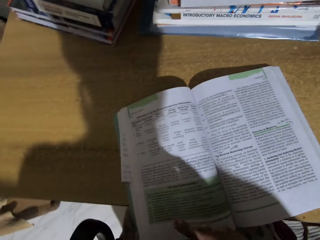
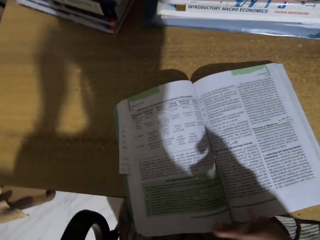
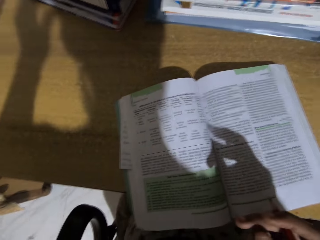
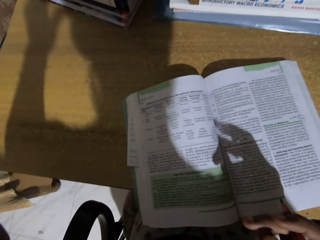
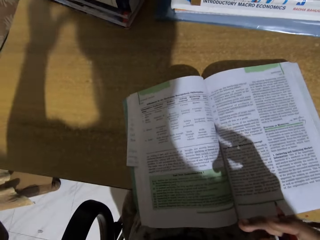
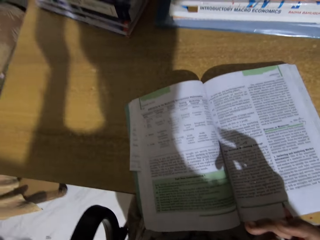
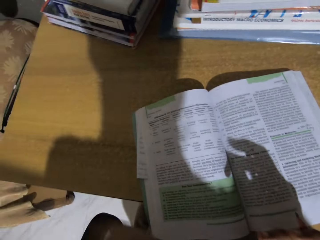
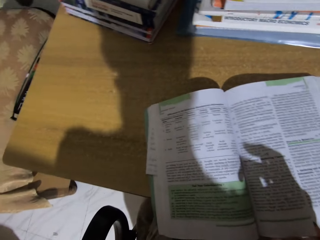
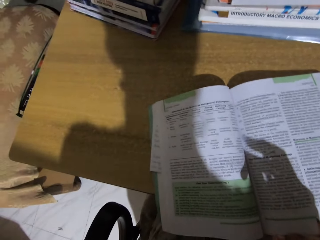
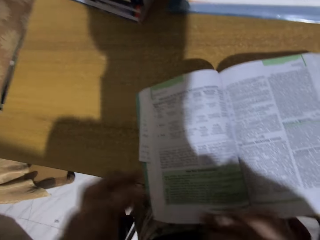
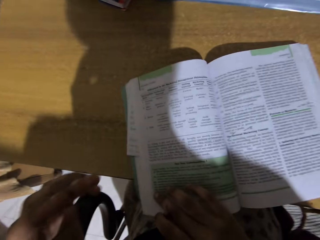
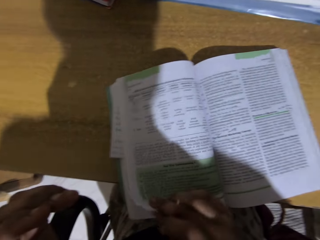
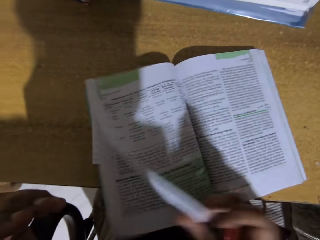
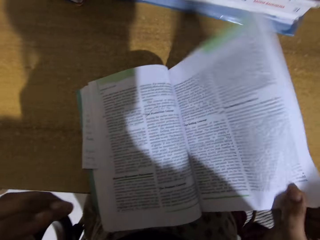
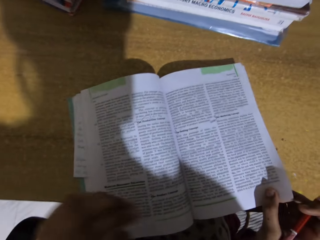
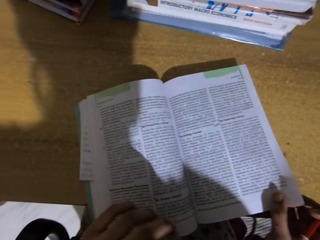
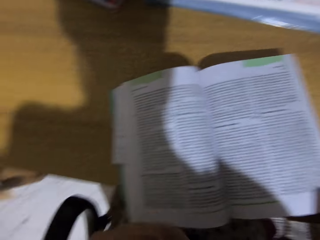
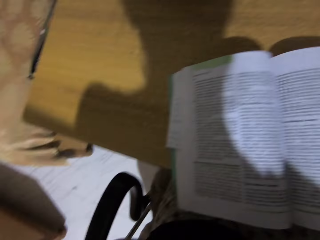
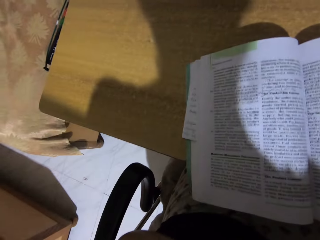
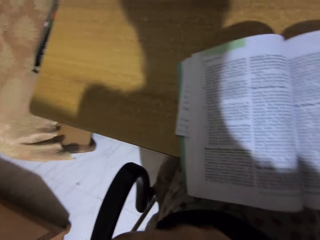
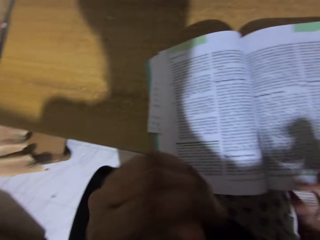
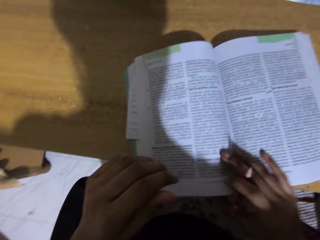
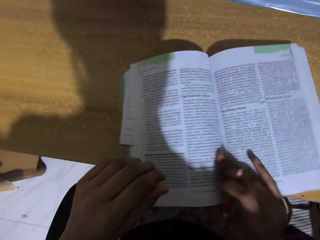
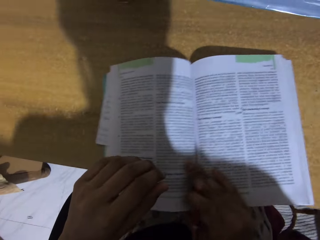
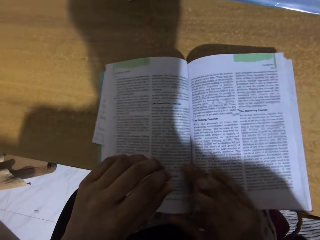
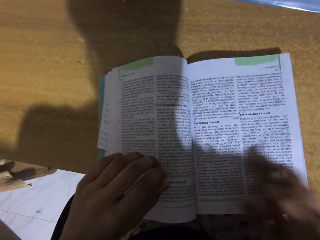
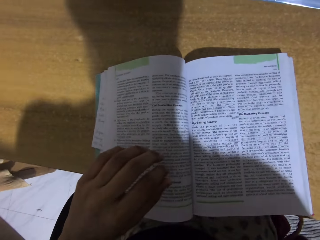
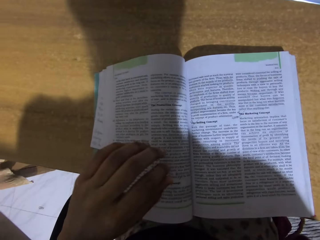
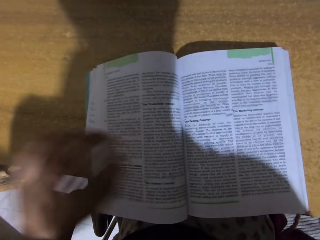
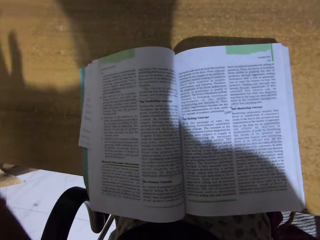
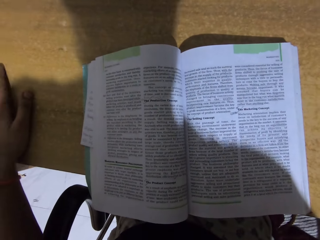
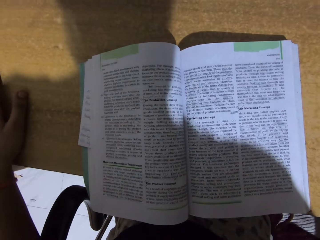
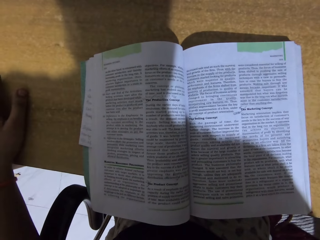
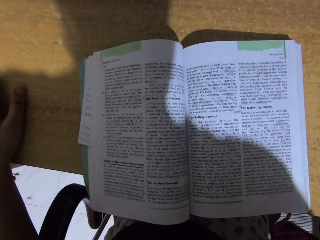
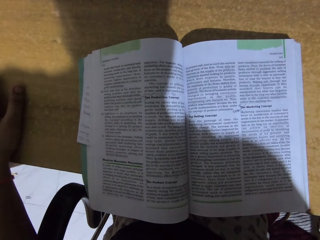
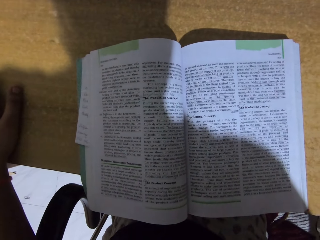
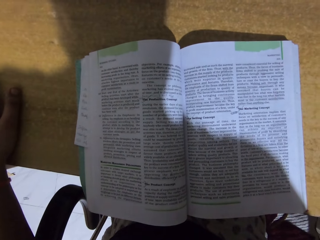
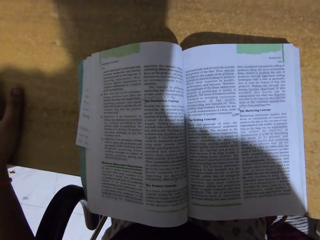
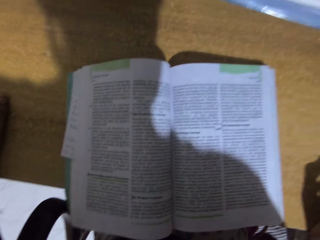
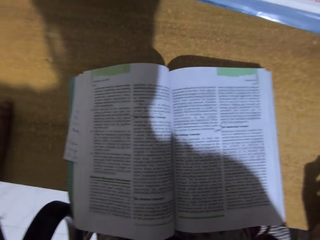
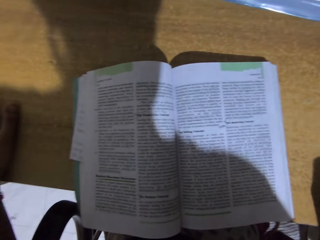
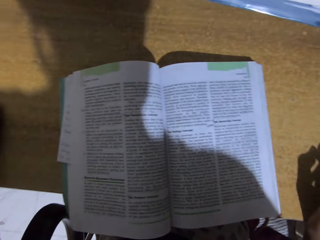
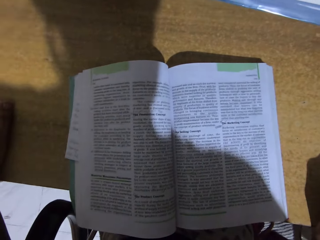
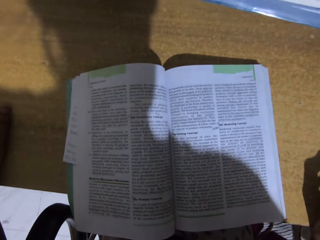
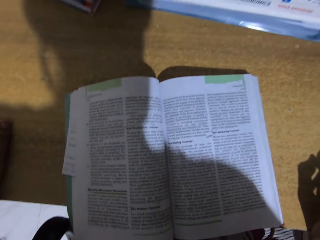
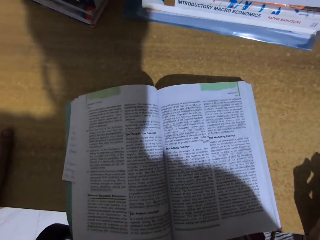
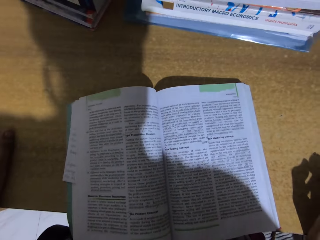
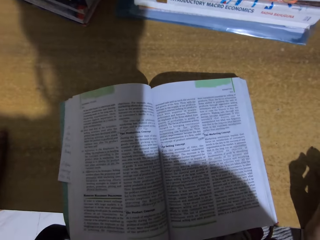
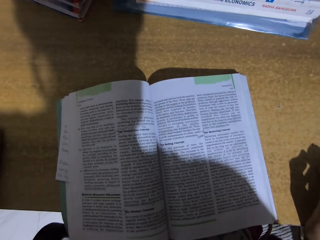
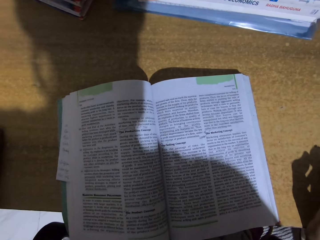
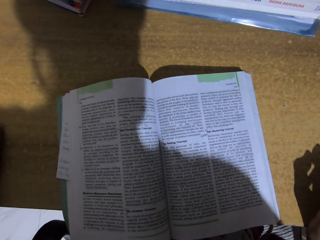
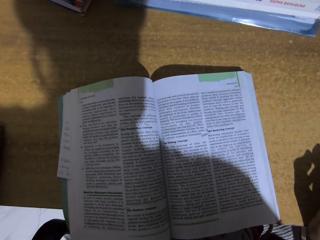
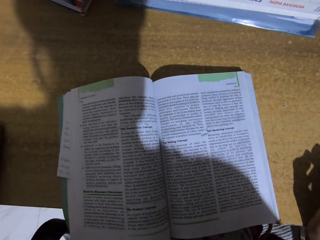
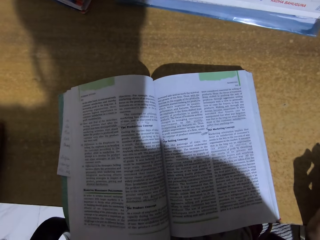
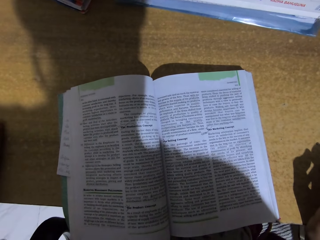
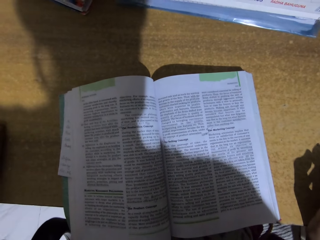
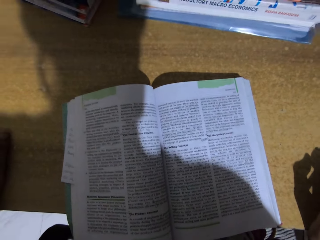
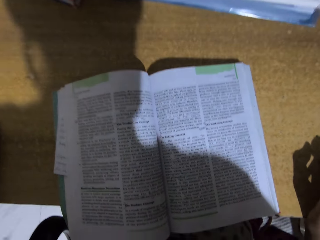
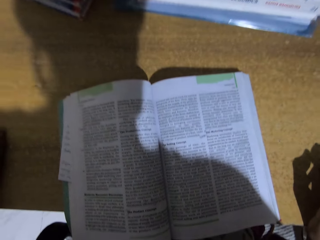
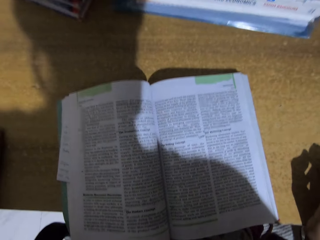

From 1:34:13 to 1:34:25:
The camera wearer reads the book. They flip to another page. They place the hand on the table. They read the book.

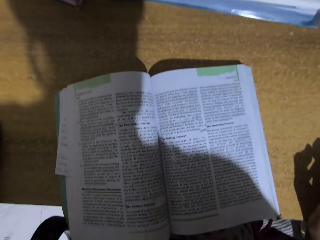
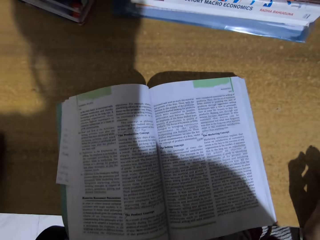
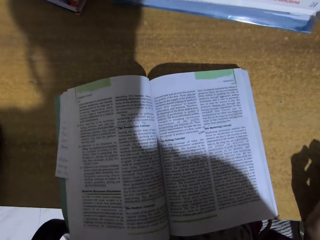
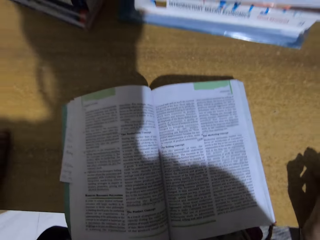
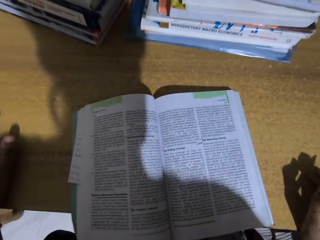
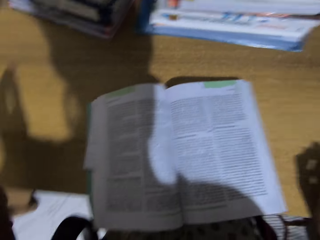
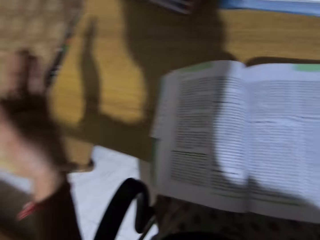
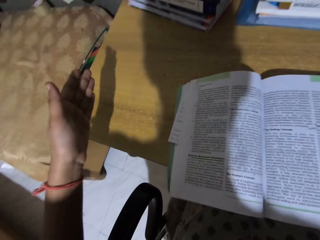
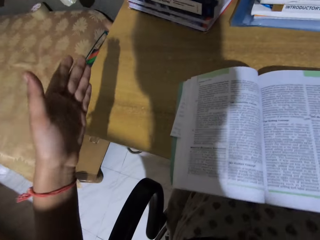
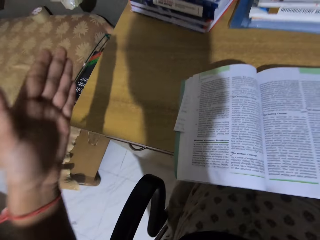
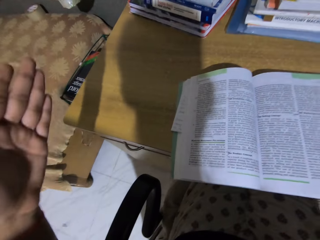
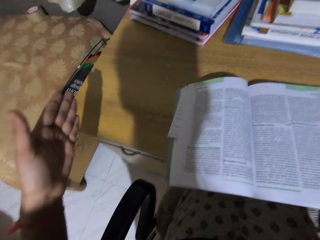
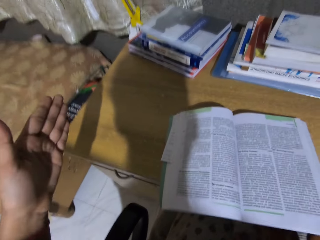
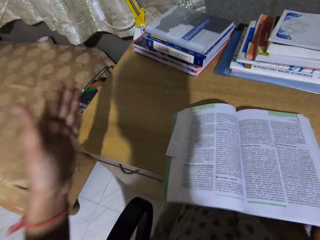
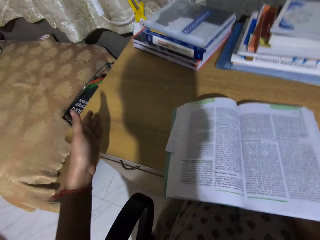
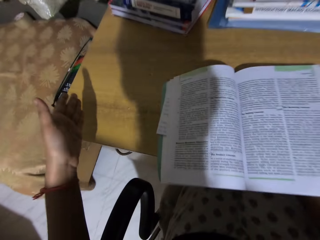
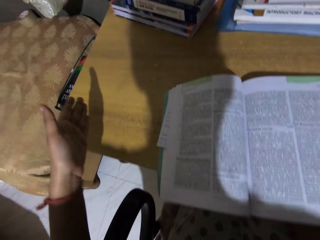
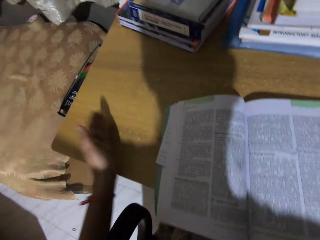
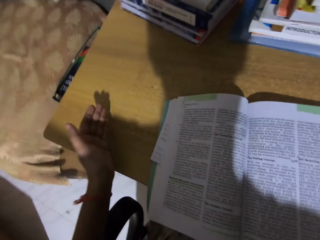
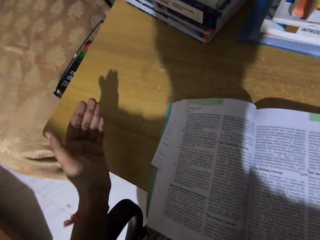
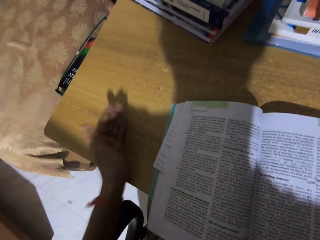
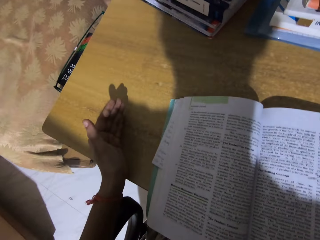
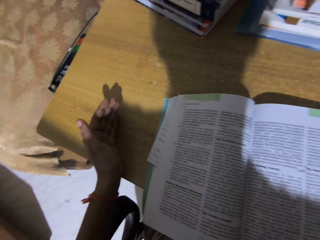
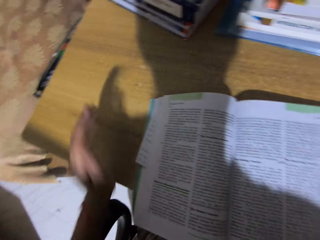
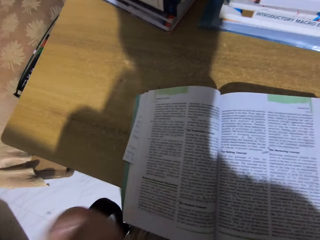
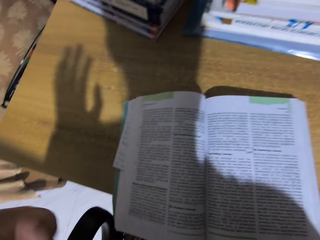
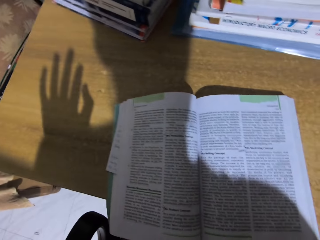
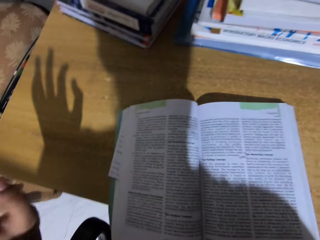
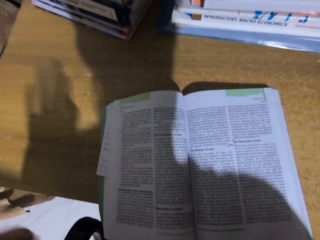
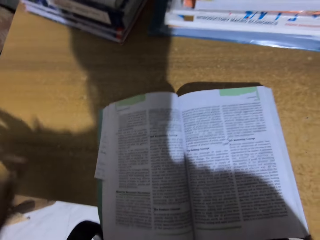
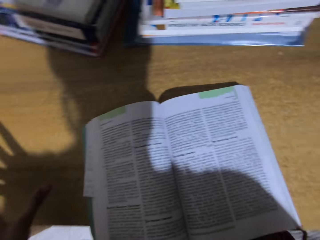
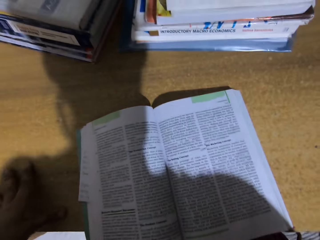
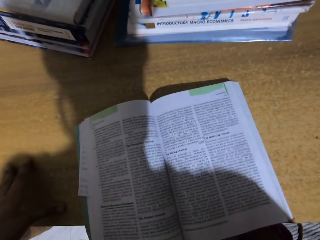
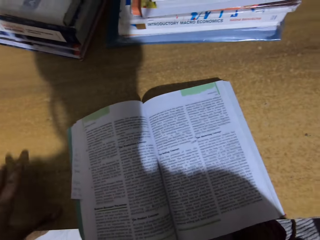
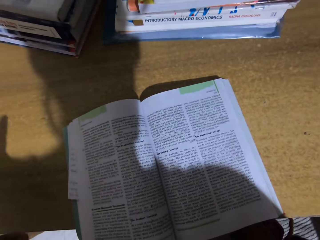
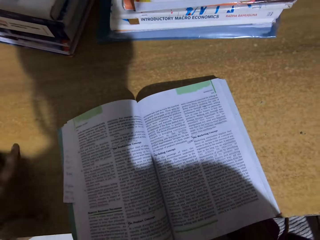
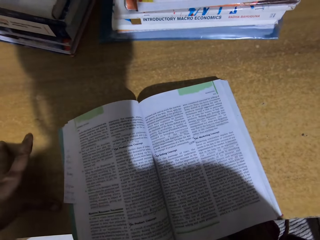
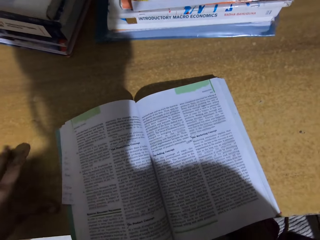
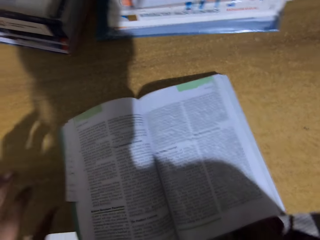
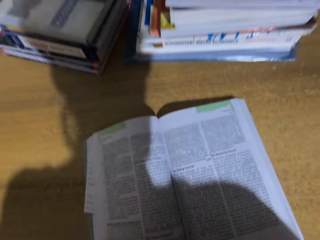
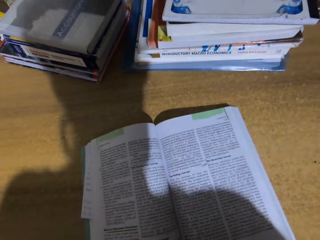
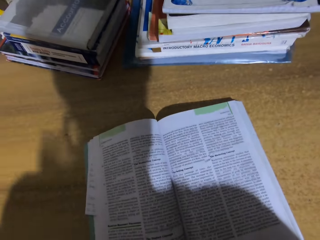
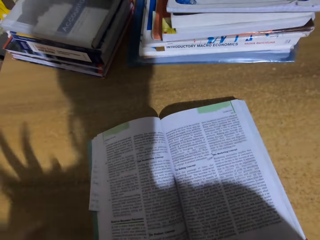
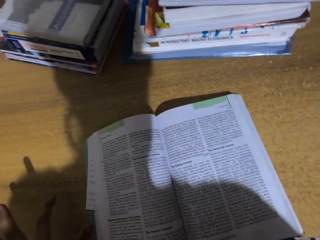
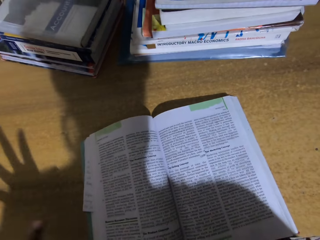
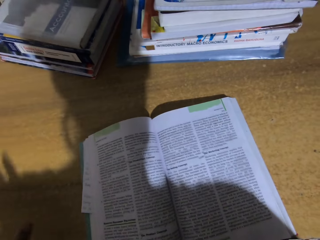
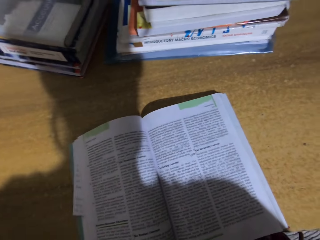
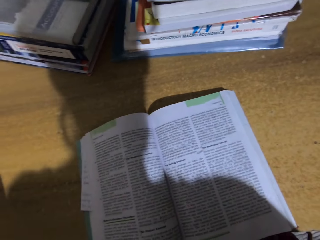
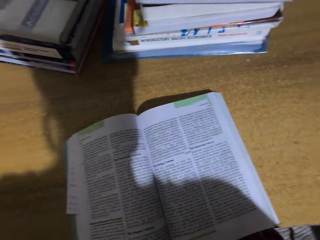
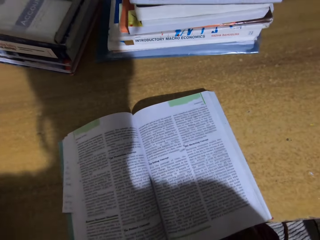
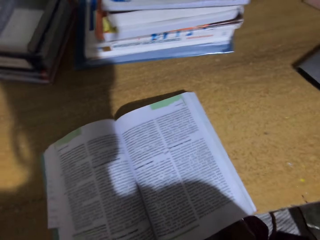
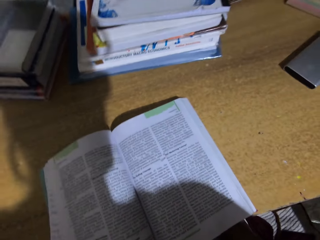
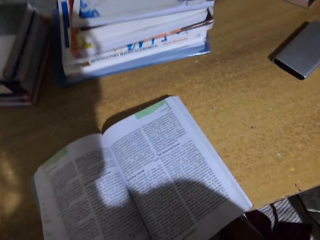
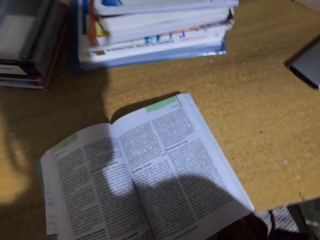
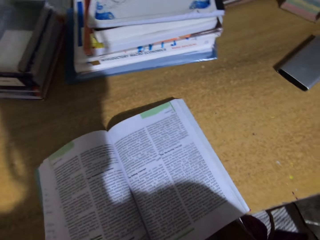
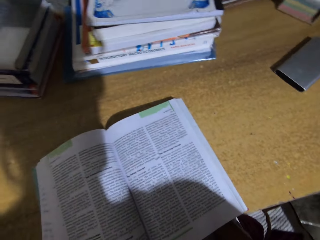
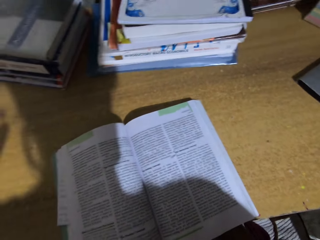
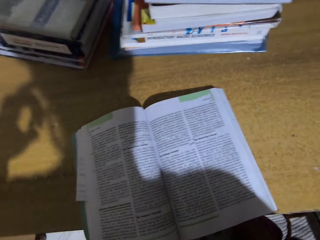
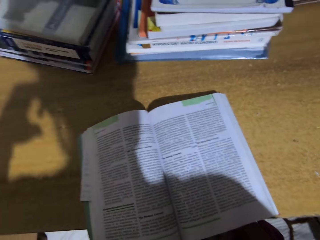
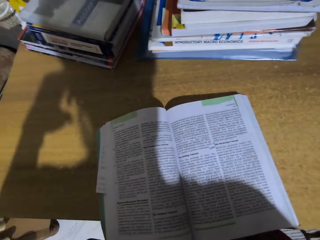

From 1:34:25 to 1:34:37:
The camera wearer moves the hand. They tap at the table.
